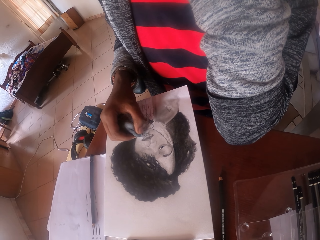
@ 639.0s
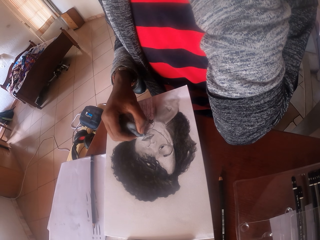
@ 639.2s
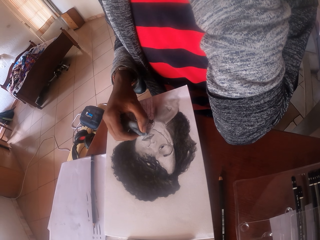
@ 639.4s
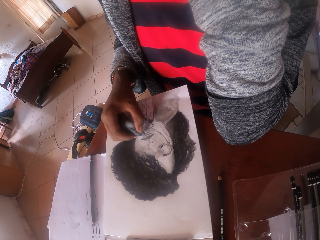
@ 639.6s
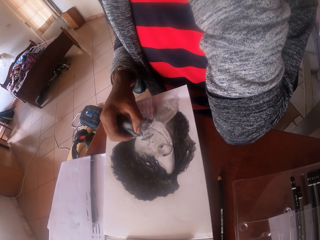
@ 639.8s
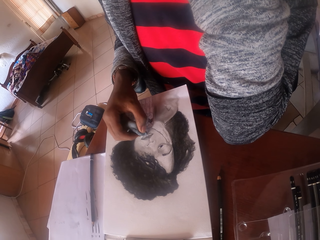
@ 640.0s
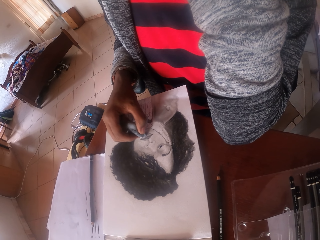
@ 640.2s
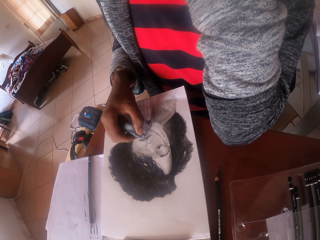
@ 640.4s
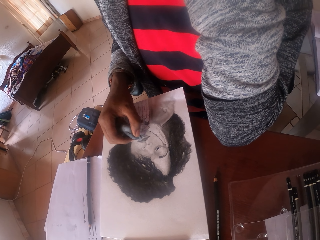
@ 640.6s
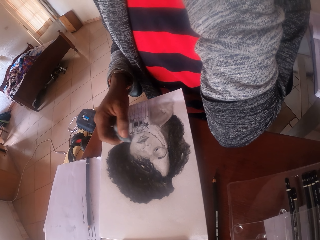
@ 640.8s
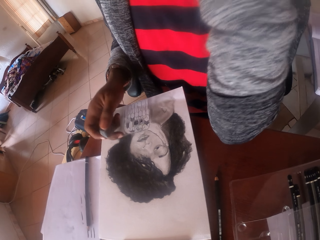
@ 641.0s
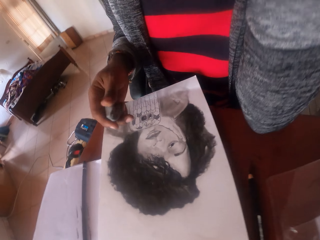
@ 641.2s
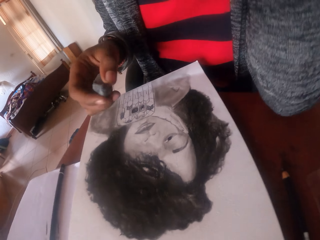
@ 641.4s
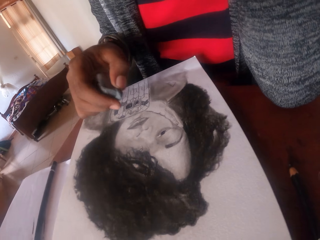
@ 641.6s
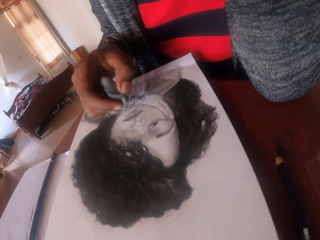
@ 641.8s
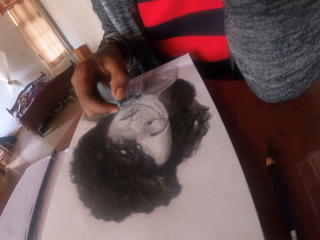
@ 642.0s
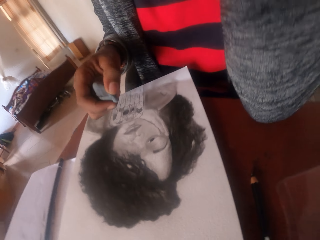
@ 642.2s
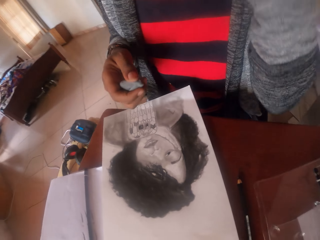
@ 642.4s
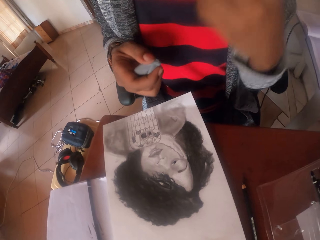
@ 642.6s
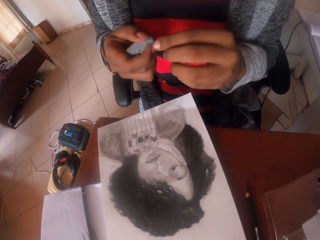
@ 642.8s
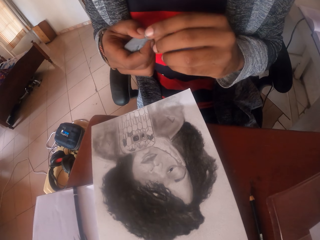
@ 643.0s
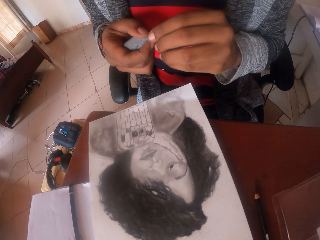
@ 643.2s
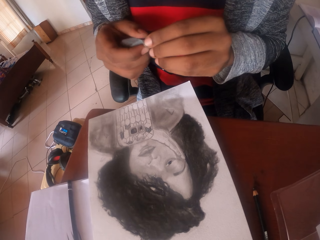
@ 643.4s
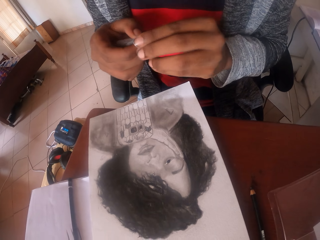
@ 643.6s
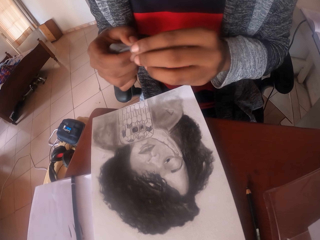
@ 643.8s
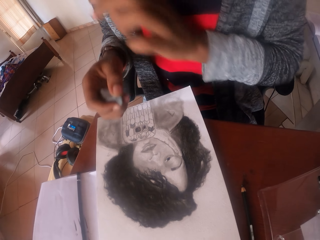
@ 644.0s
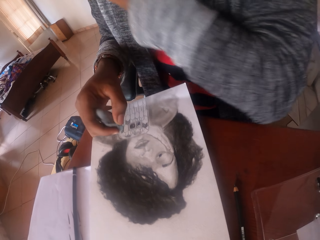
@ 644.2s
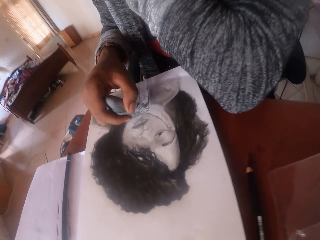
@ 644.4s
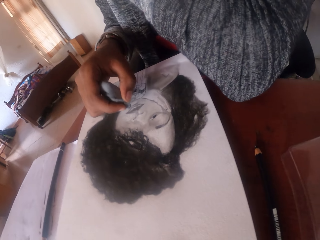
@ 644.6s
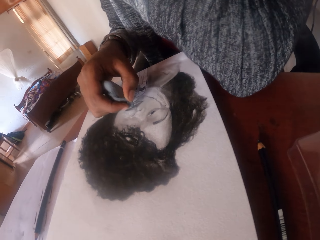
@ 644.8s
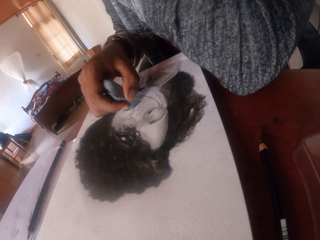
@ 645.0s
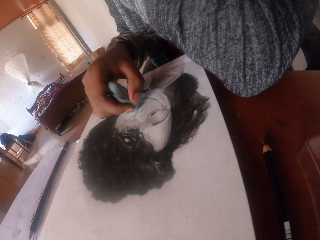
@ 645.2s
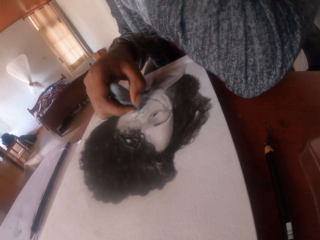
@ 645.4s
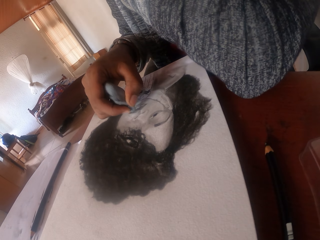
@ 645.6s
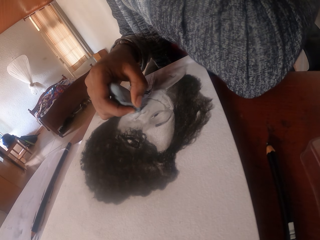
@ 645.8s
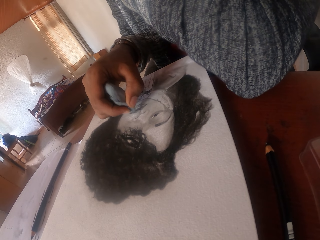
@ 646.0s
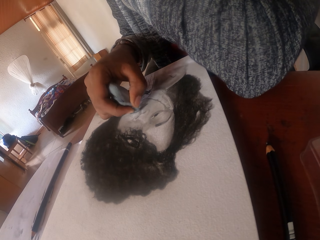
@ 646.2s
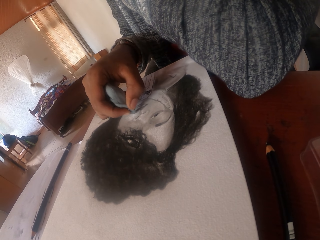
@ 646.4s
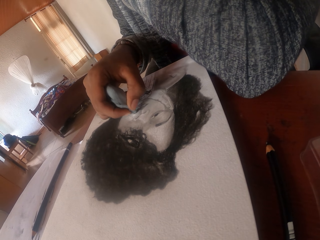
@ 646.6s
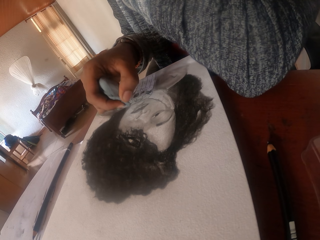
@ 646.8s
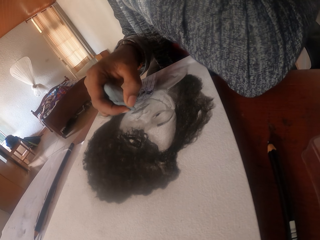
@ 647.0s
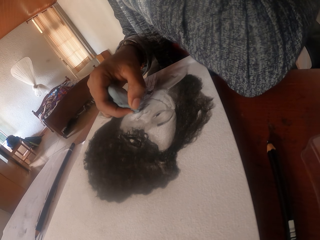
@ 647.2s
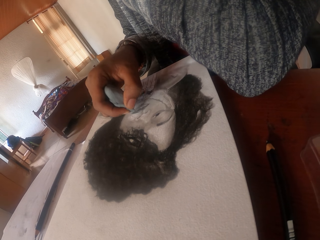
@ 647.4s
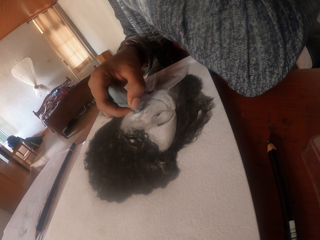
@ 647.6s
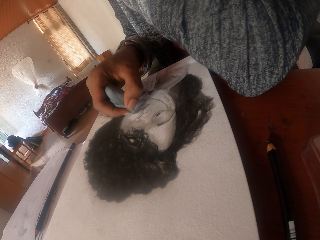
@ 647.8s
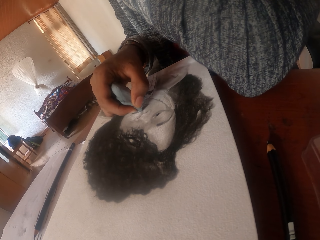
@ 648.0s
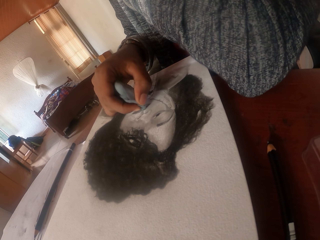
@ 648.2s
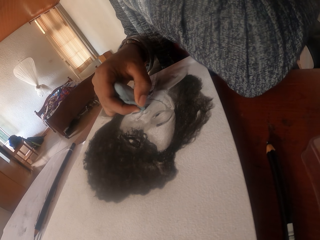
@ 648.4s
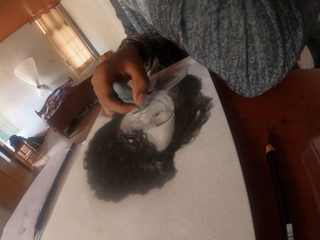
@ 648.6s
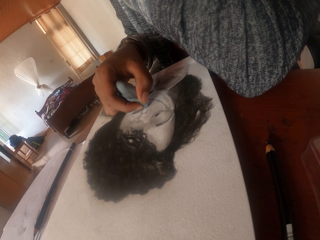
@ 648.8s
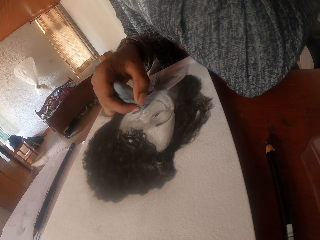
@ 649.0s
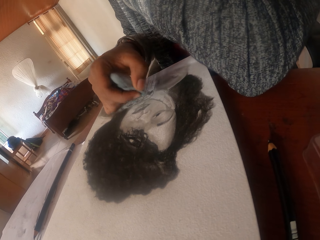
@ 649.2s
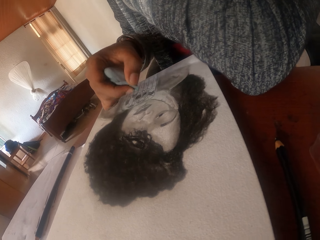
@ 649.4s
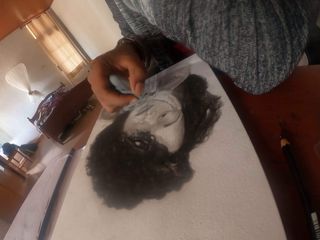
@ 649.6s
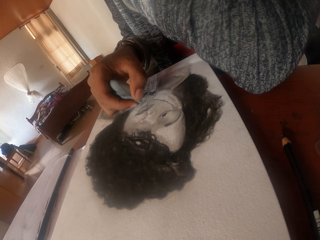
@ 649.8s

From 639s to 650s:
The camera wearer presses a rubber with both hands. They shape something. They erase the color on the drawing with the rubber.

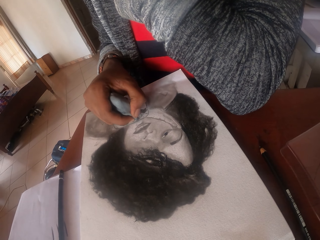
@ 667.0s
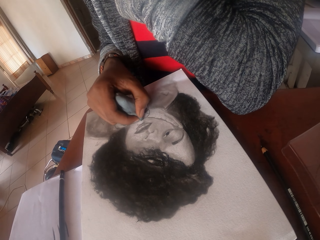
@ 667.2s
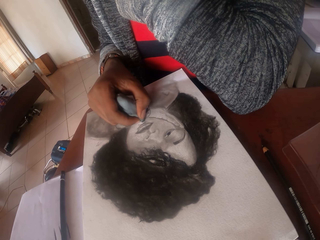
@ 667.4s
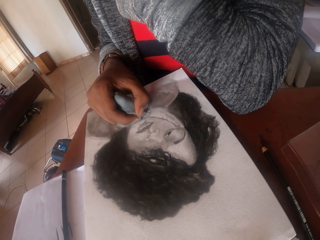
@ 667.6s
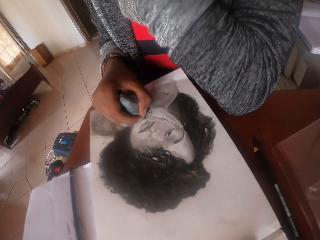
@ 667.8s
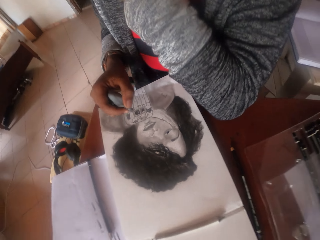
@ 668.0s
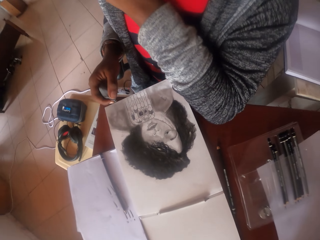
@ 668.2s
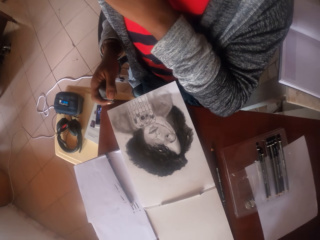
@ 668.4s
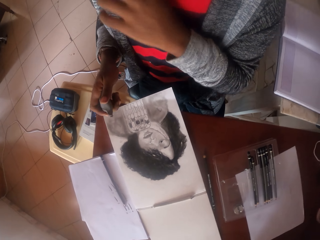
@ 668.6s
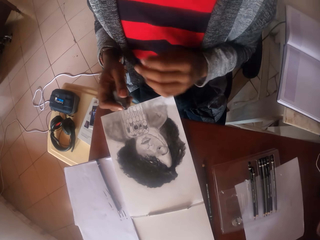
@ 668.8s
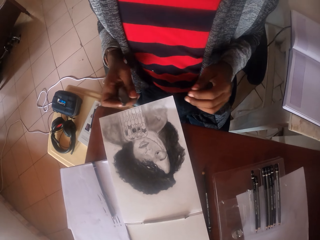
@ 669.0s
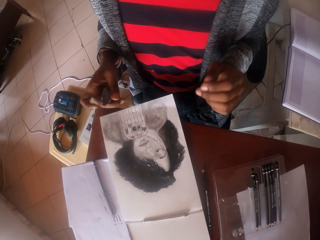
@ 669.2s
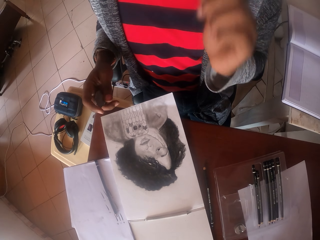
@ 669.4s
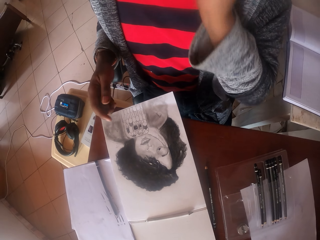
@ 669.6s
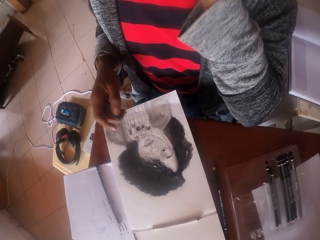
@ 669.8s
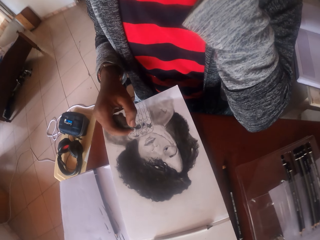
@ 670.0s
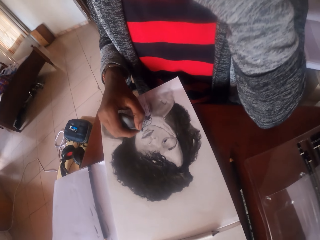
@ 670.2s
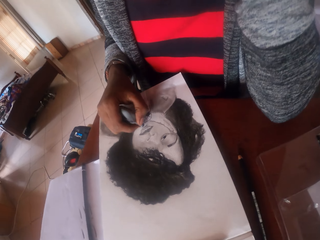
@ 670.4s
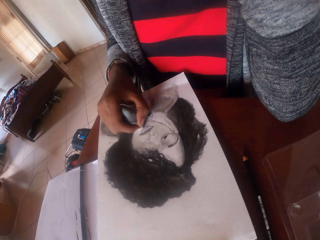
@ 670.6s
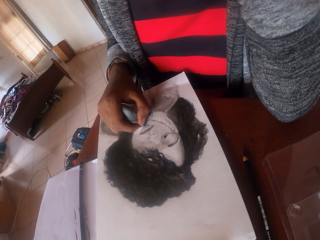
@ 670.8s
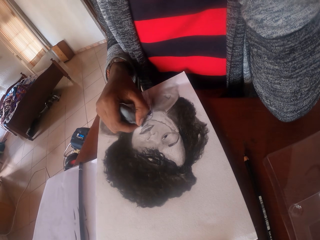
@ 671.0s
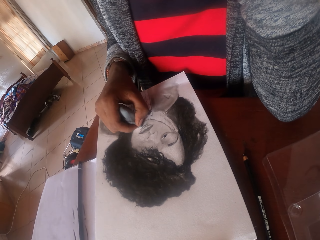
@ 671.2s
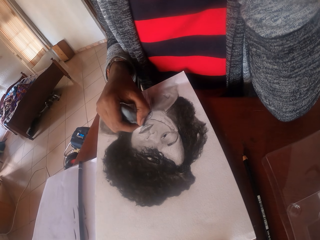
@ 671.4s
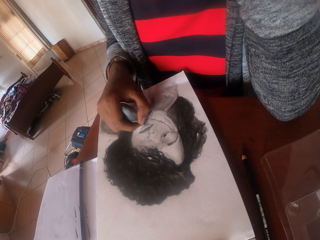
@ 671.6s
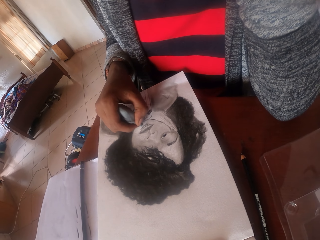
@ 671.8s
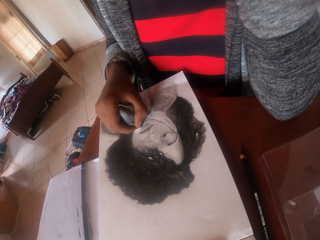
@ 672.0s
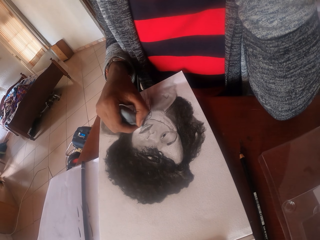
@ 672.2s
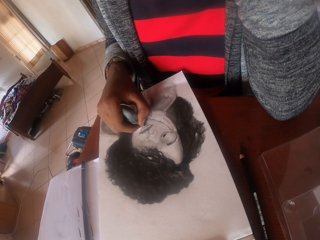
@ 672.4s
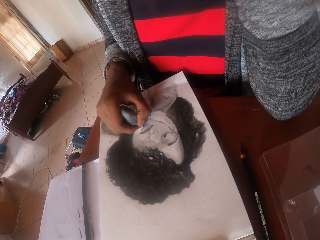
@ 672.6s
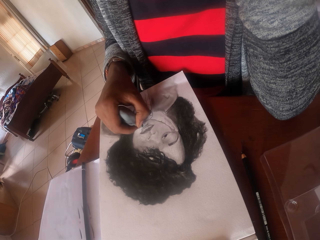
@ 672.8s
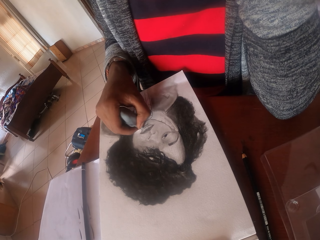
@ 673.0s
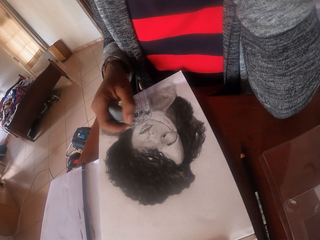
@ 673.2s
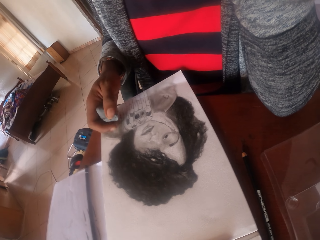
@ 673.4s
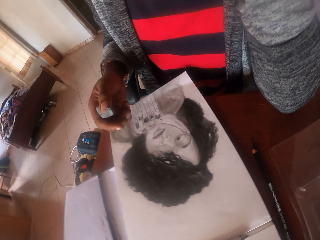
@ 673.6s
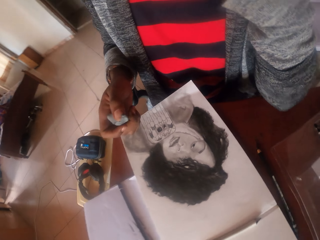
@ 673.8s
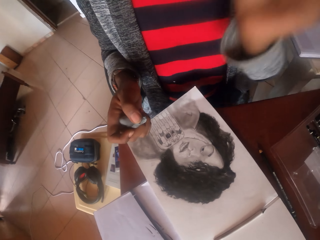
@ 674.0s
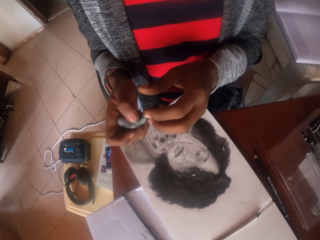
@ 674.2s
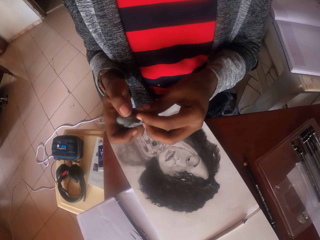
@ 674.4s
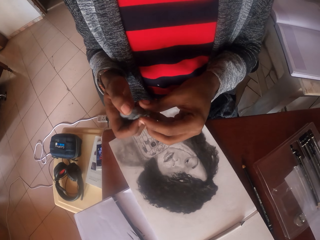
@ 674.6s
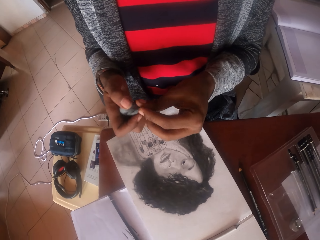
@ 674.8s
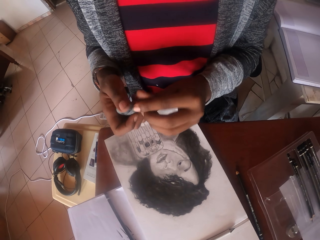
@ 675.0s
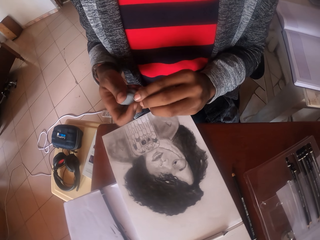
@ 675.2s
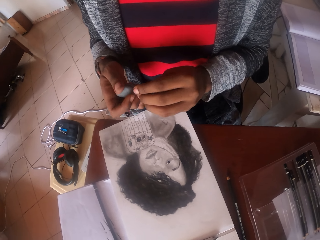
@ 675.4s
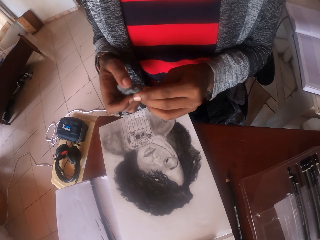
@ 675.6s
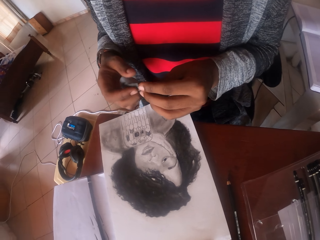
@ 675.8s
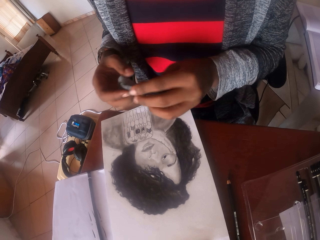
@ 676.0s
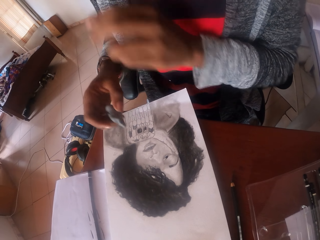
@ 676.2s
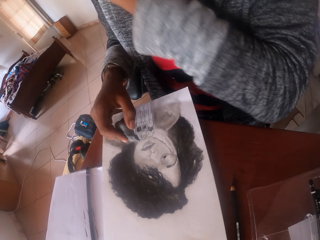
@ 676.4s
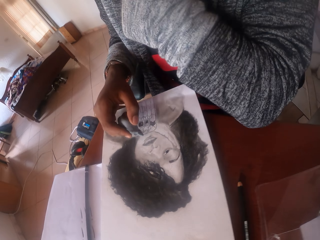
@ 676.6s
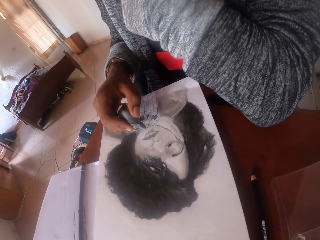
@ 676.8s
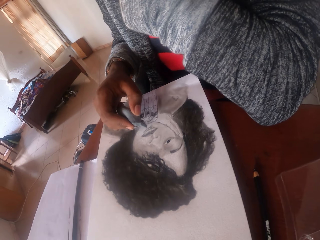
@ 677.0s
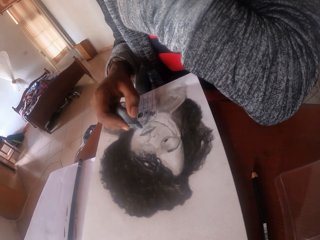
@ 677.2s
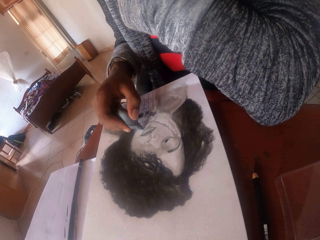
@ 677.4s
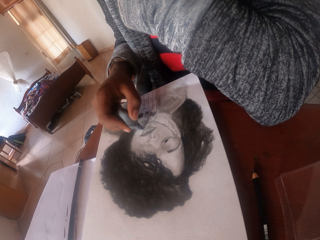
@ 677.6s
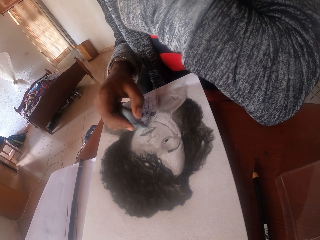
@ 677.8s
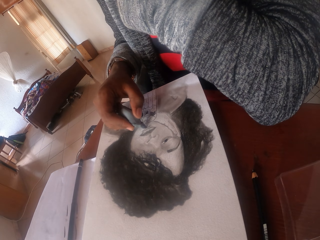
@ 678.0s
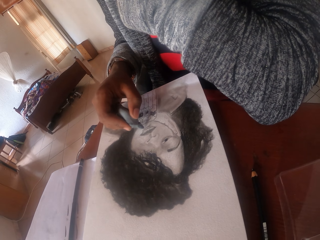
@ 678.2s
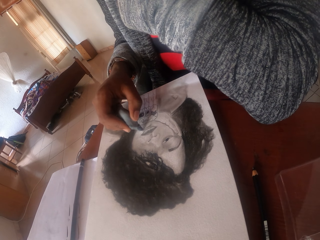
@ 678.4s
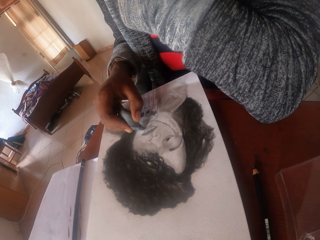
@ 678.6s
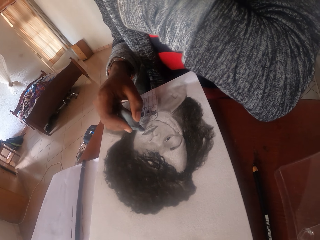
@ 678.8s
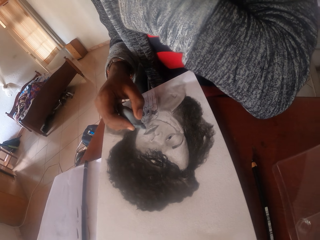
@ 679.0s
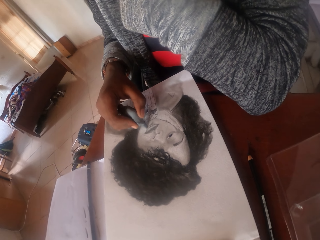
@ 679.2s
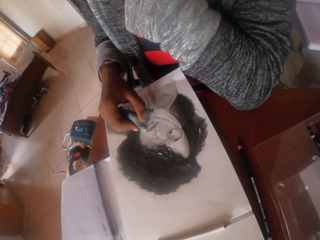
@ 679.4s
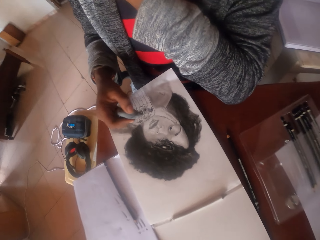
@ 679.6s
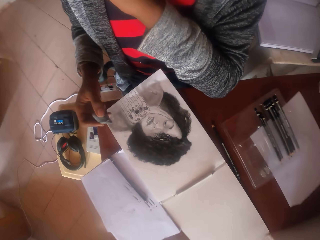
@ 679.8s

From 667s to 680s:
The camera wearer stares at the drawing. They erase the color on the drawing. They shape something. They press a rubber with both hands. They erase the color on the drawing with the rubber.
